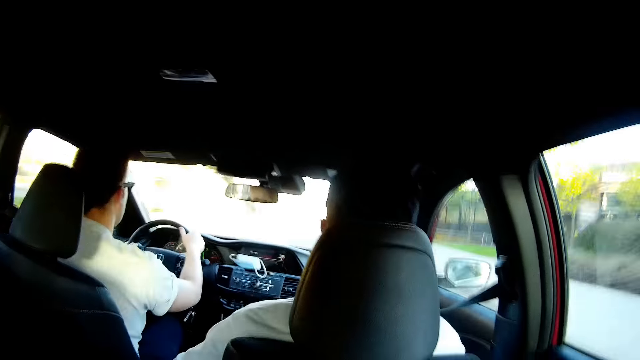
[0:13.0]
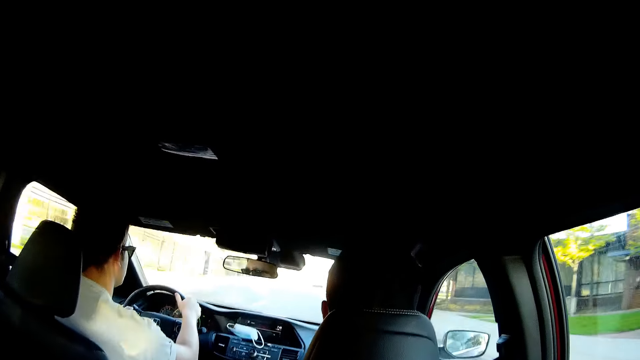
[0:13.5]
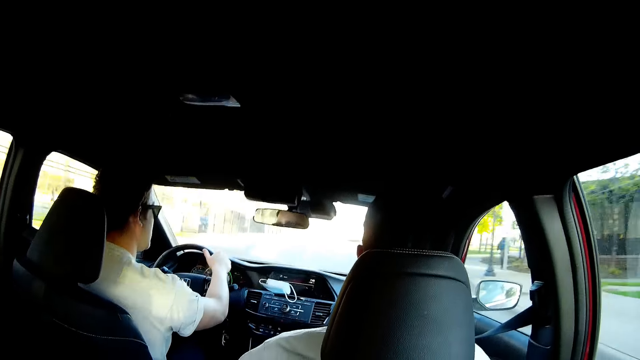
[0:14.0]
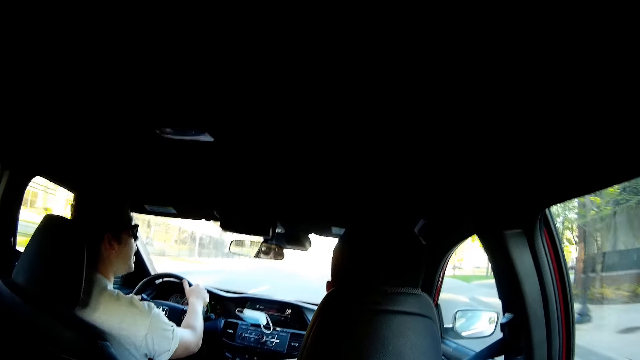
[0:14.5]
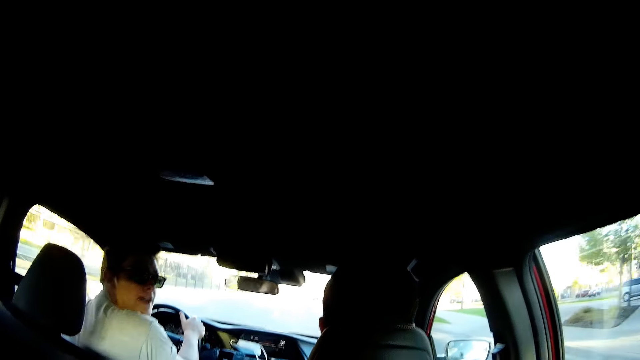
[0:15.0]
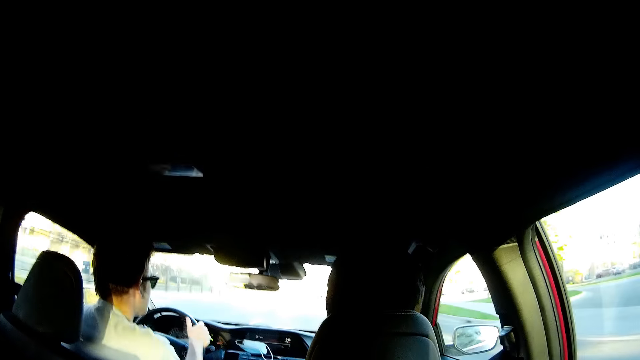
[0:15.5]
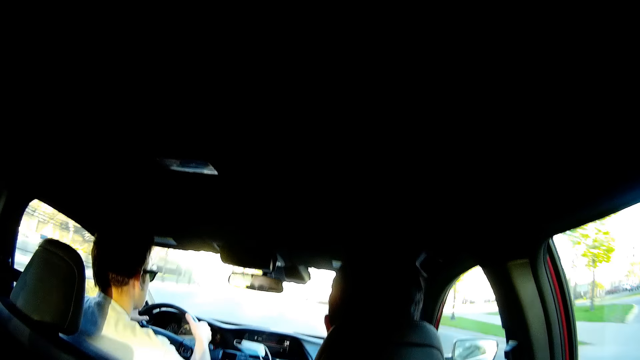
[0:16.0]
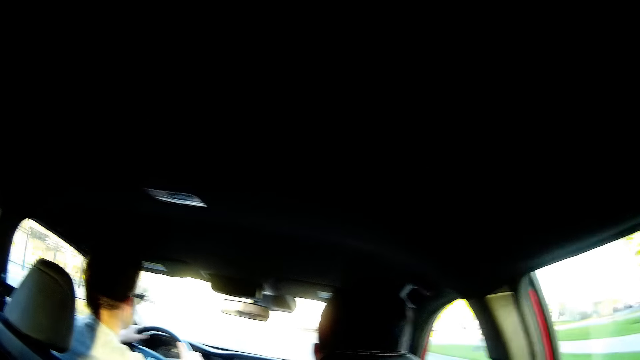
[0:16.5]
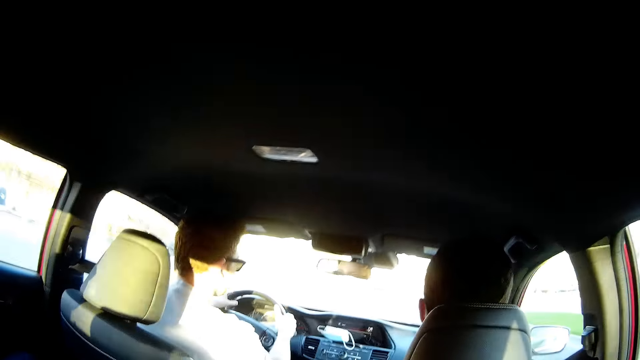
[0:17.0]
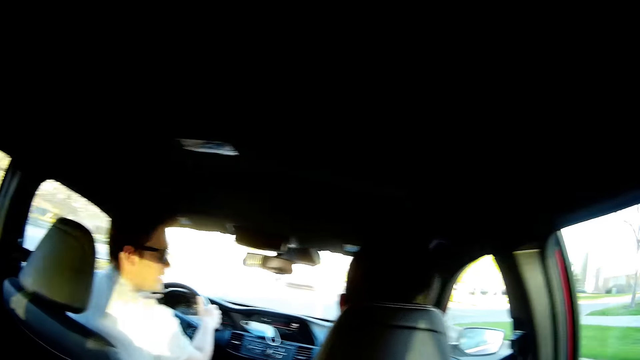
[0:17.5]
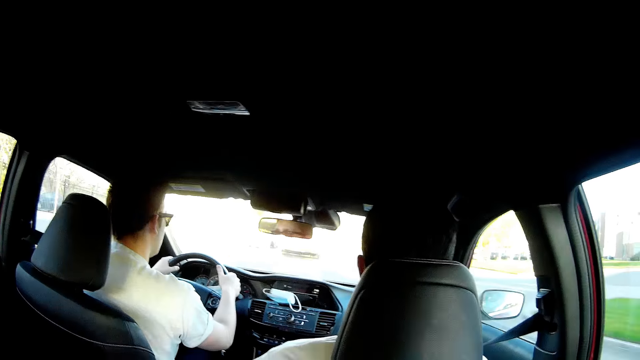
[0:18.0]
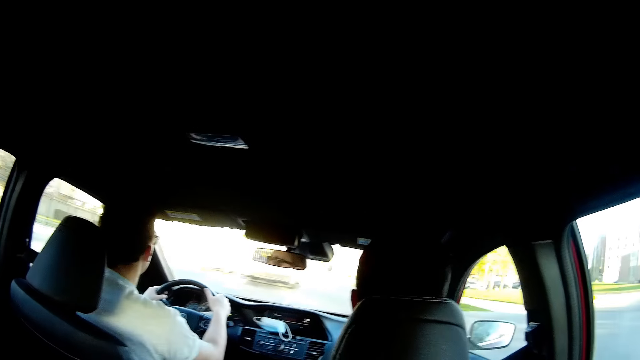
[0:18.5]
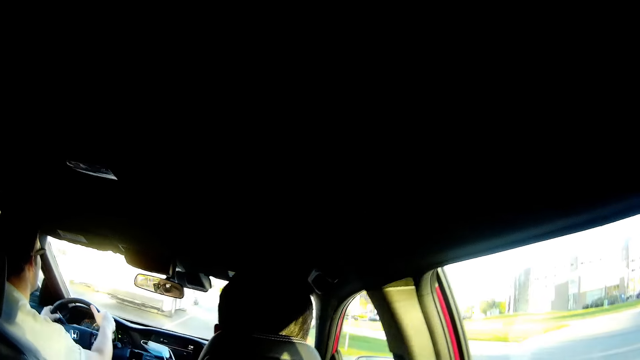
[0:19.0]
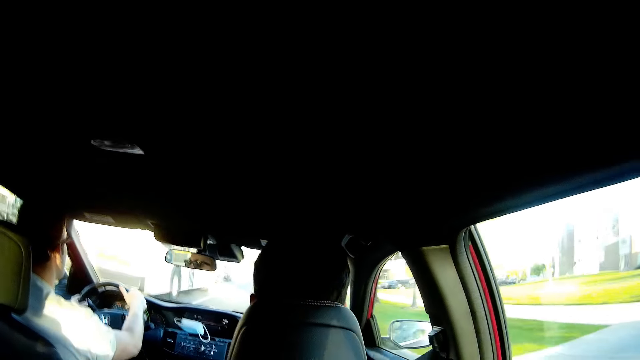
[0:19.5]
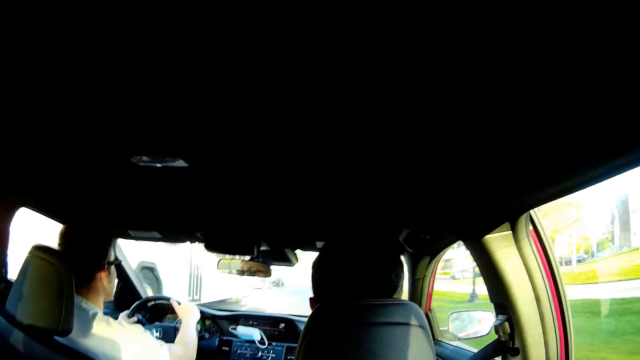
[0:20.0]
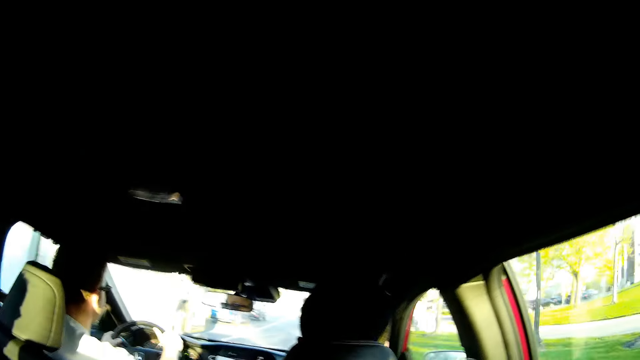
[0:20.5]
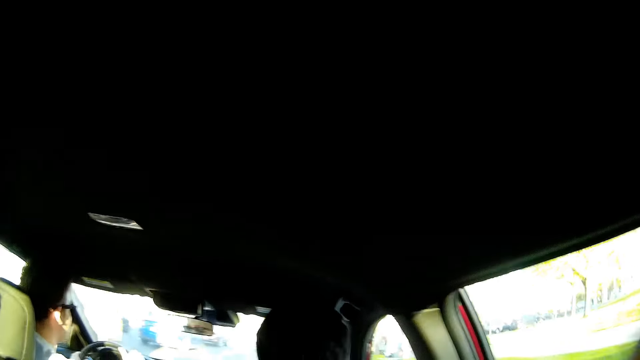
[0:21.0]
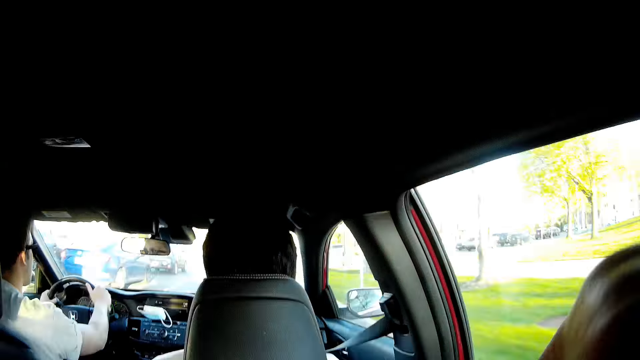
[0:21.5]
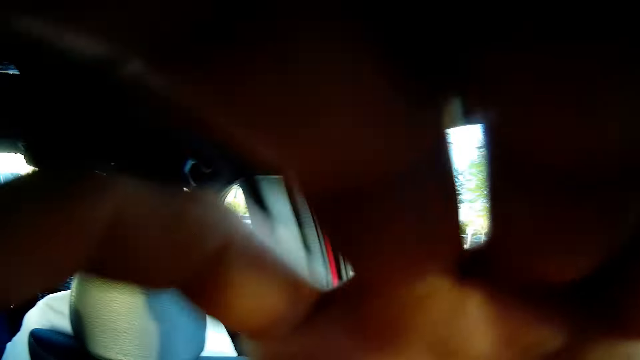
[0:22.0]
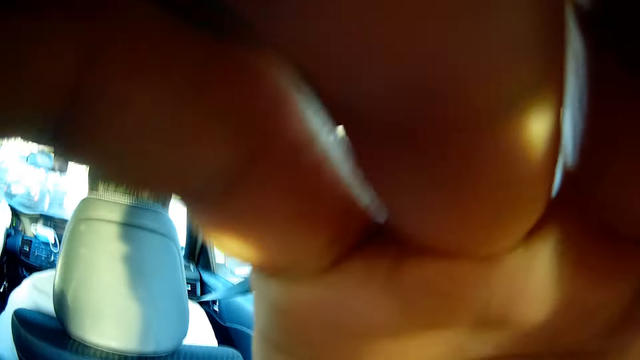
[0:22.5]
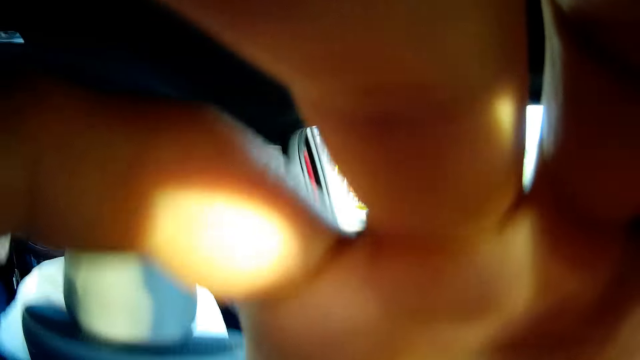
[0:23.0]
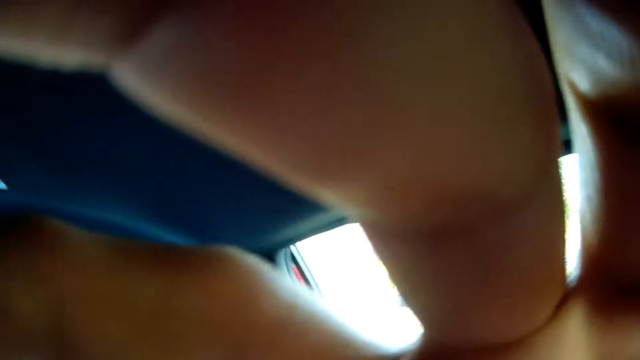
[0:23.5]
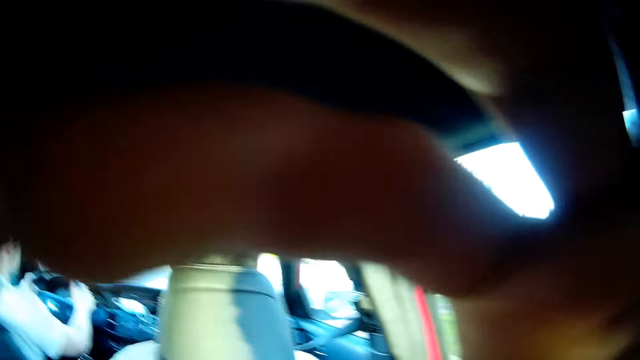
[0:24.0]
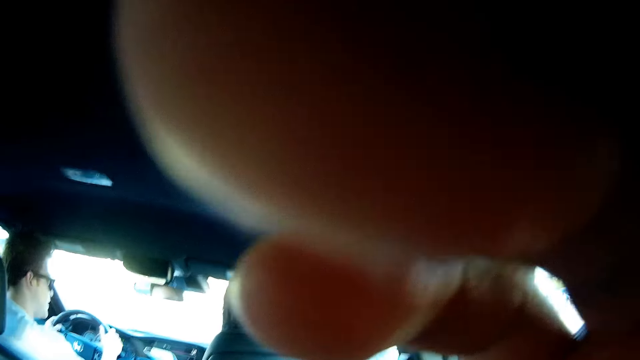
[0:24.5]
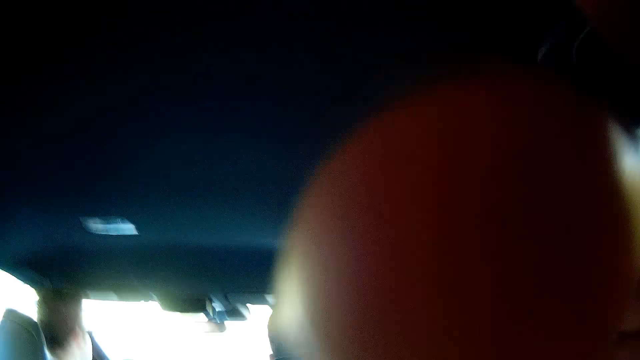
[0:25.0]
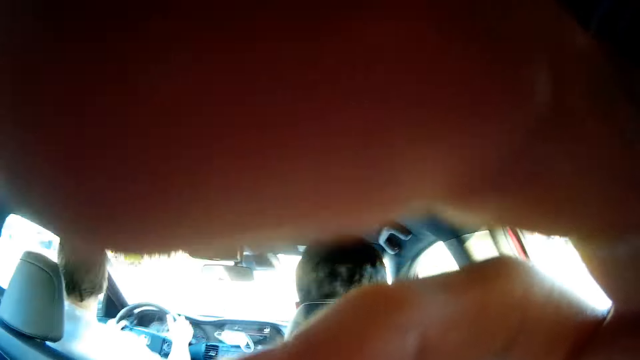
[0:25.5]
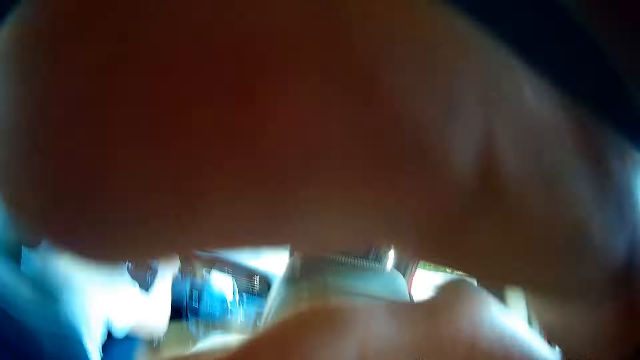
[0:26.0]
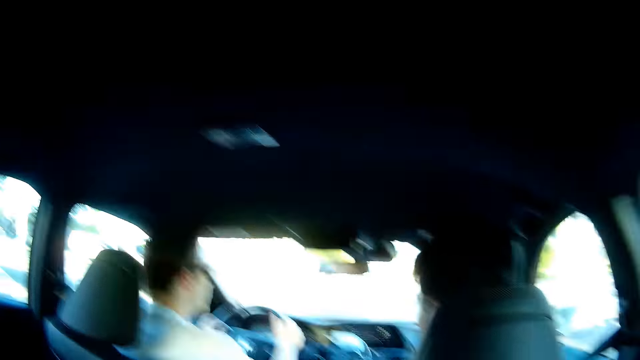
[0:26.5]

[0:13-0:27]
A man looks behind. The camera wearer laughs. He lifts his hand towards the camera. He adjusts his camera with his right hand.

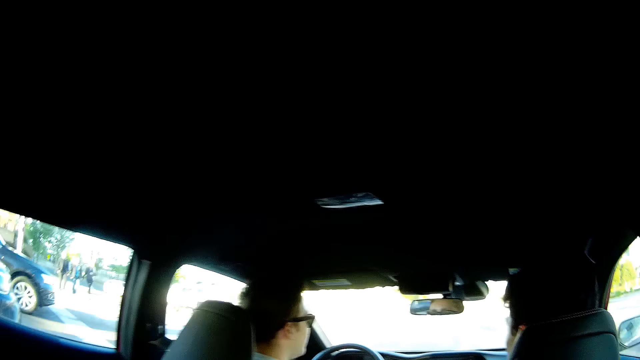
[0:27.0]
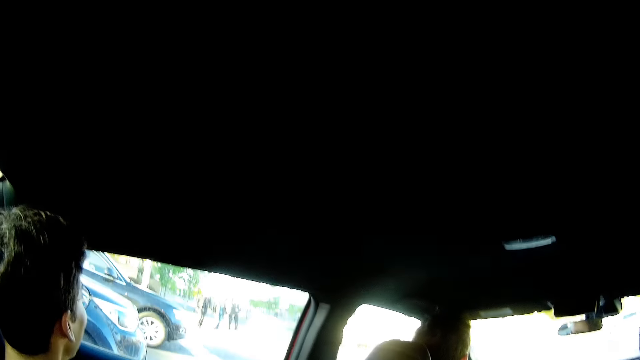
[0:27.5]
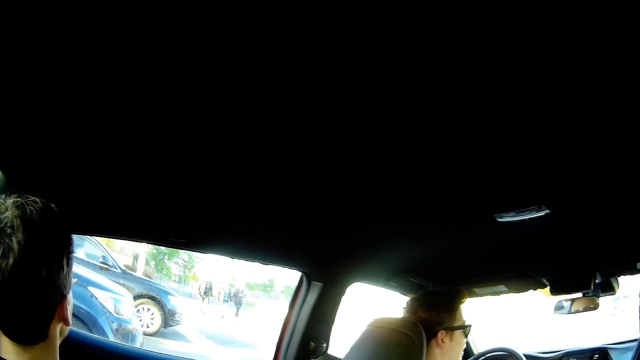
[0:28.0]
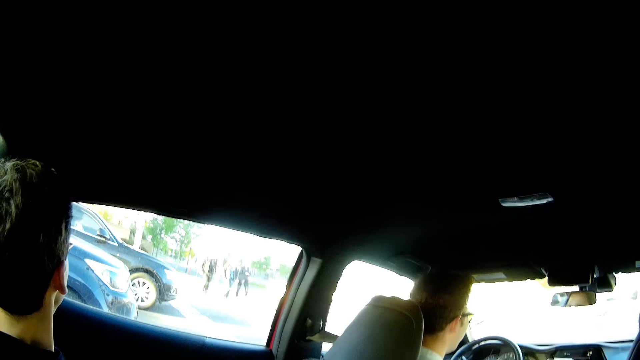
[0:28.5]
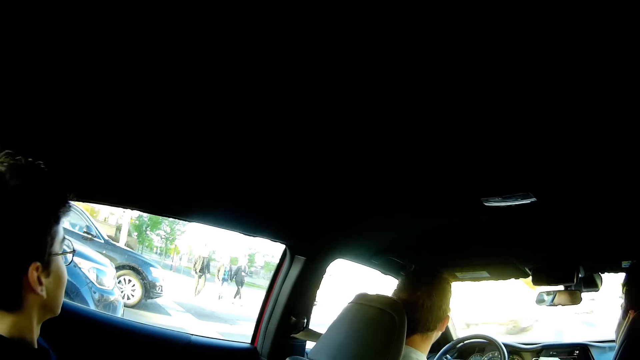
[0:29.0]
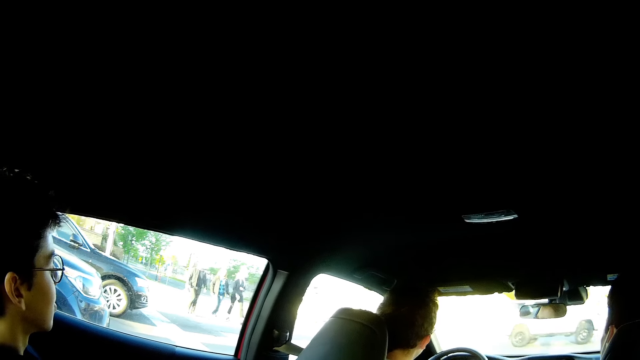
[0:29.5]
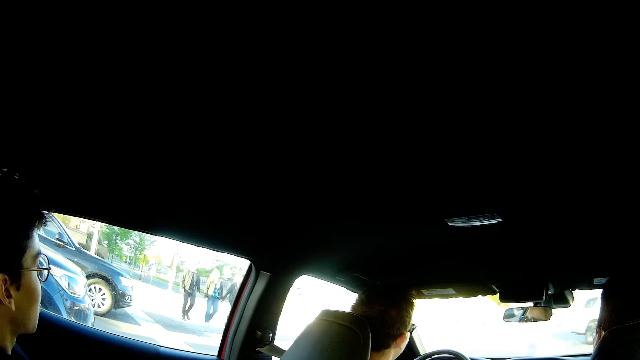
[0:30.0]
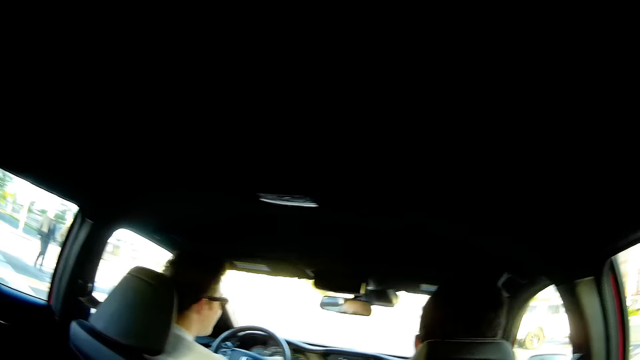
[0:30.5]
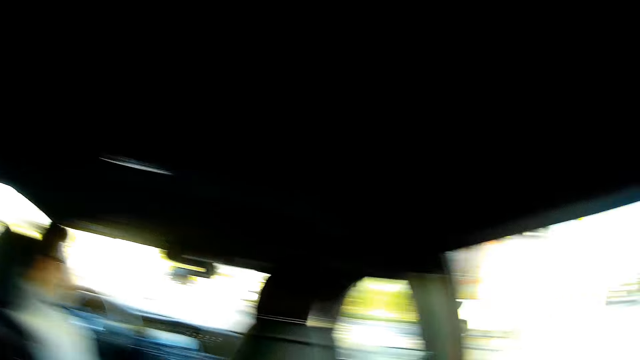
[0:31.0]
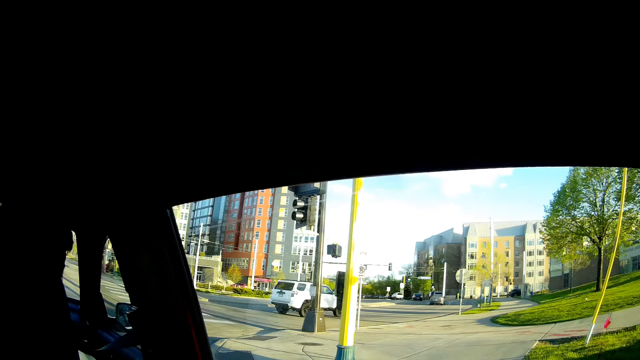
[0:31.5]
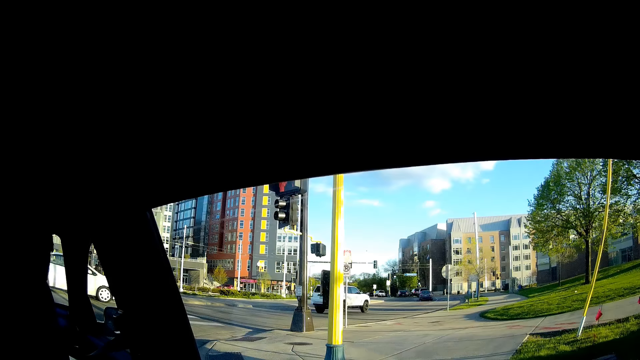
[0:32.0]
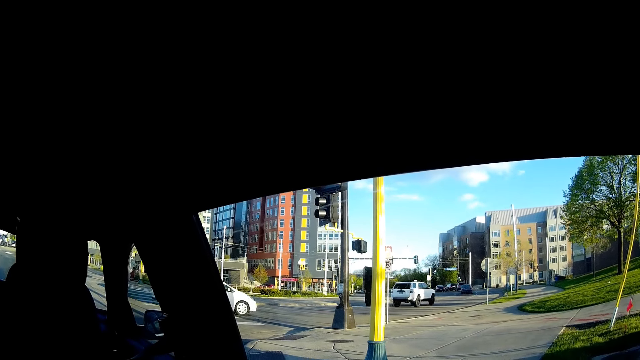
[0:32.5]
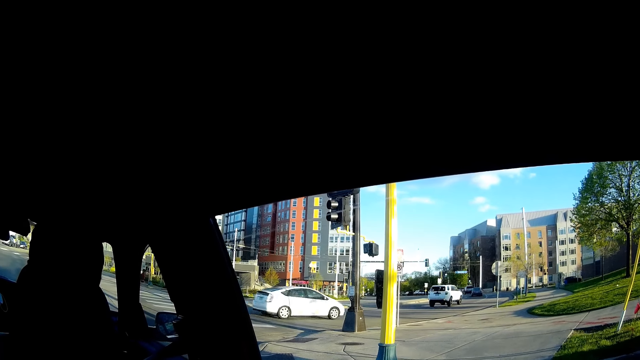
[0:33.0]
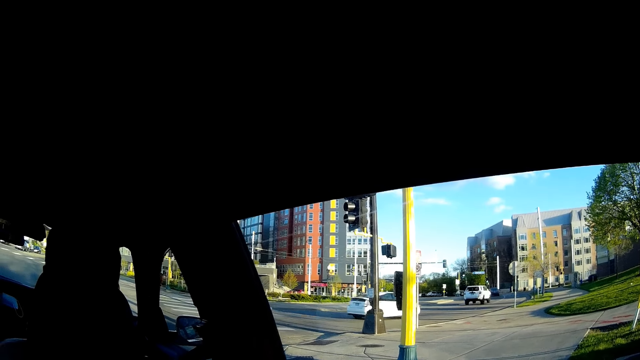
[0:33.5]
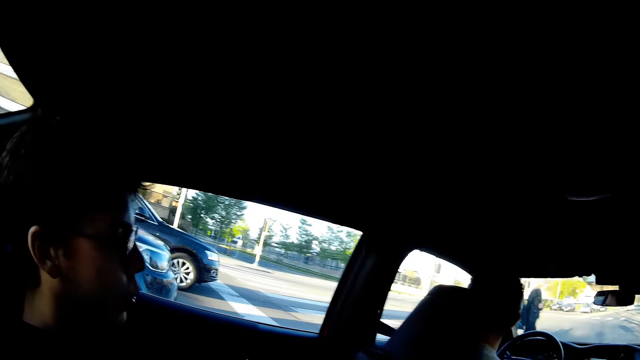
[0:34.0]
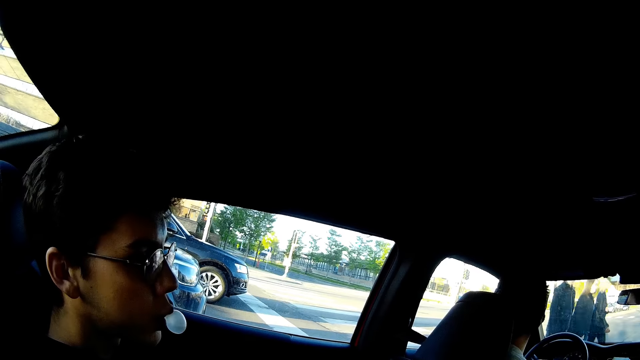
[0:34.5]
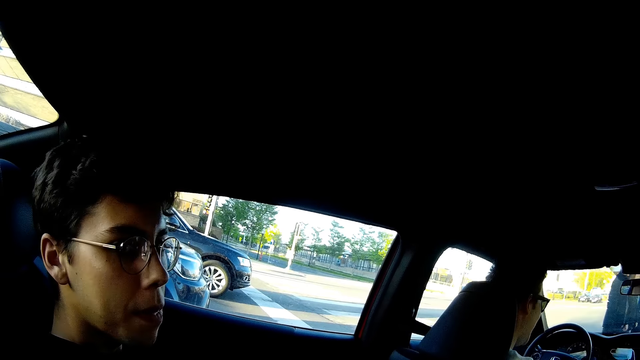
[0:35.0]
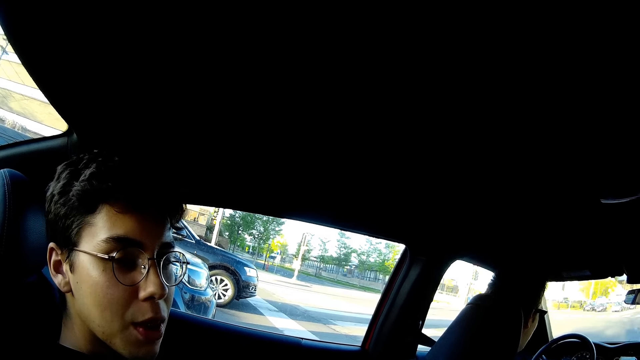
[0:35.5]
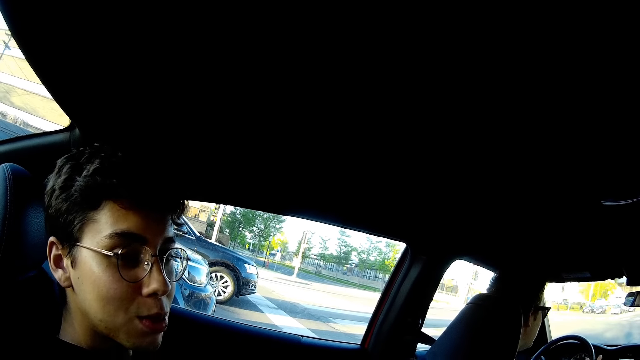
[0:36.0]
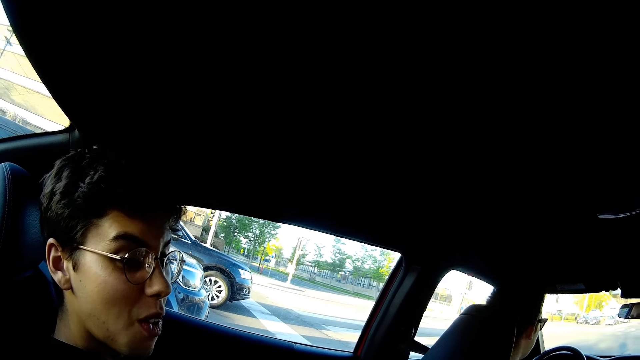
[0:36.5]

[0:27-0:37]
A boy blows a chewing gum with his mouth. The camera wearer looks at the boy.
